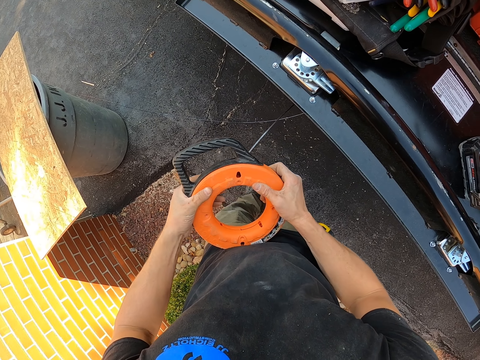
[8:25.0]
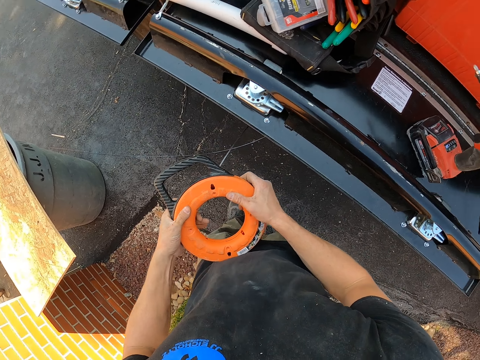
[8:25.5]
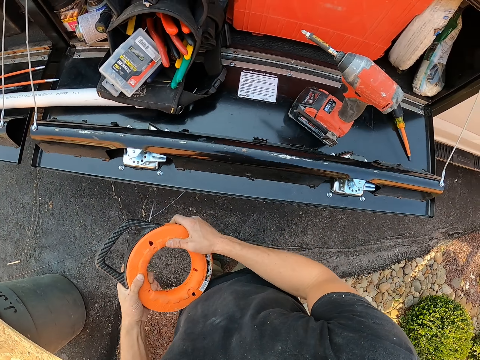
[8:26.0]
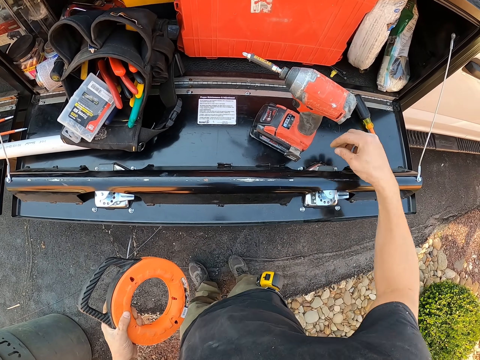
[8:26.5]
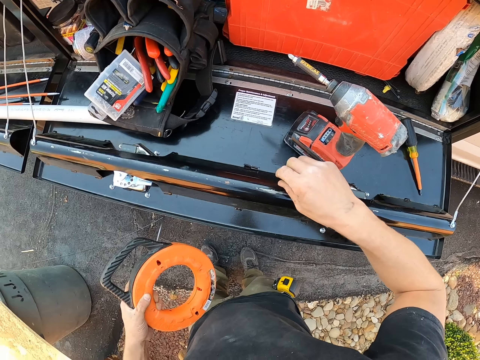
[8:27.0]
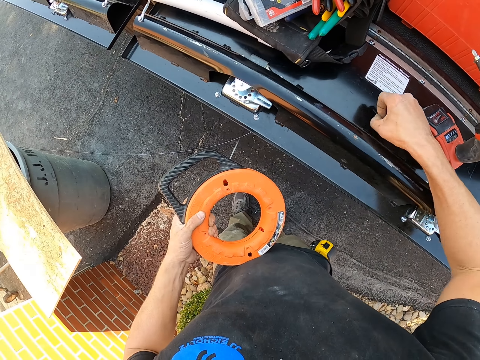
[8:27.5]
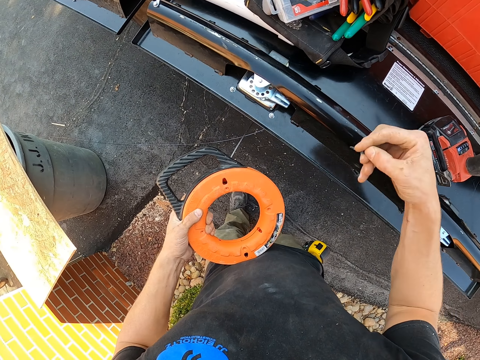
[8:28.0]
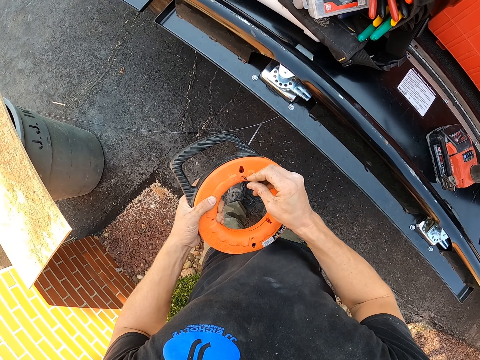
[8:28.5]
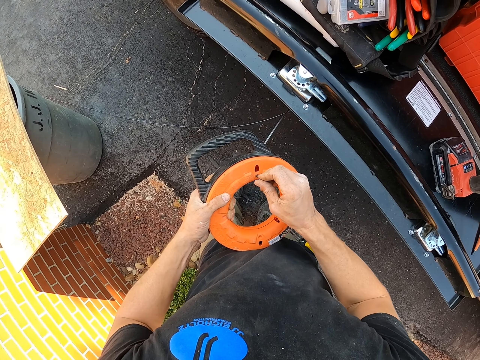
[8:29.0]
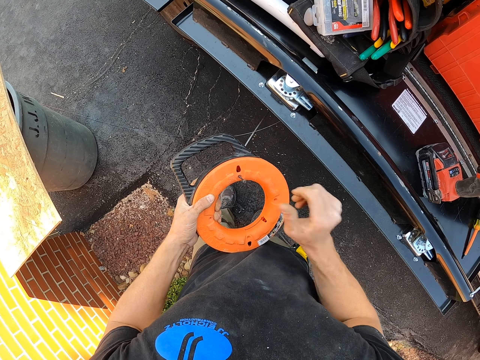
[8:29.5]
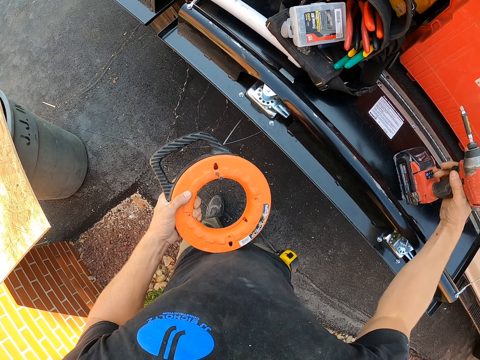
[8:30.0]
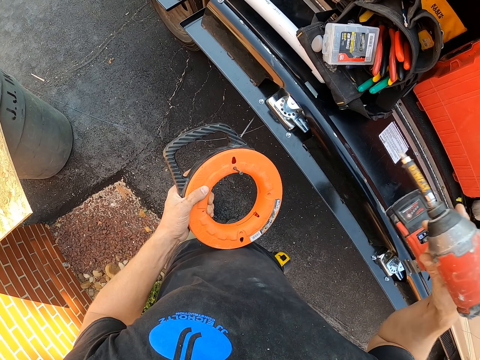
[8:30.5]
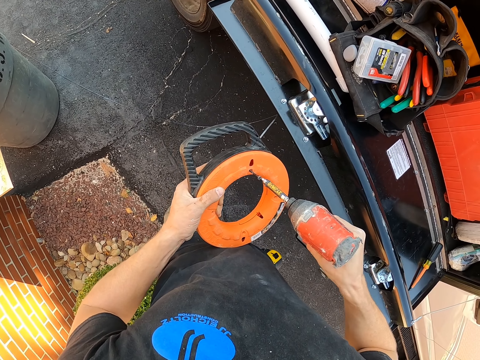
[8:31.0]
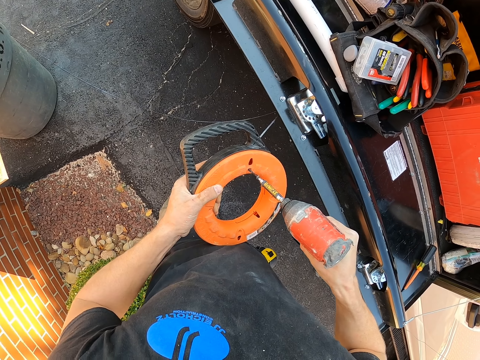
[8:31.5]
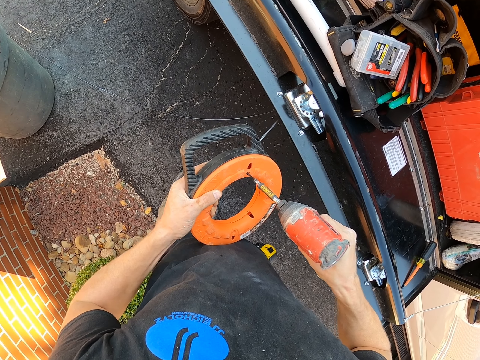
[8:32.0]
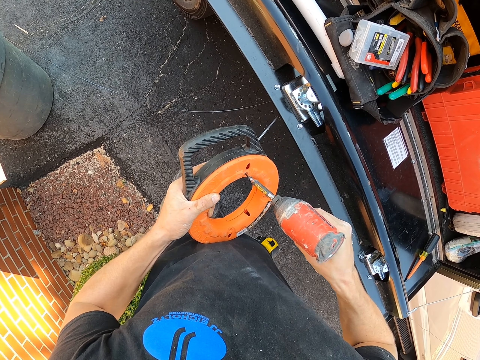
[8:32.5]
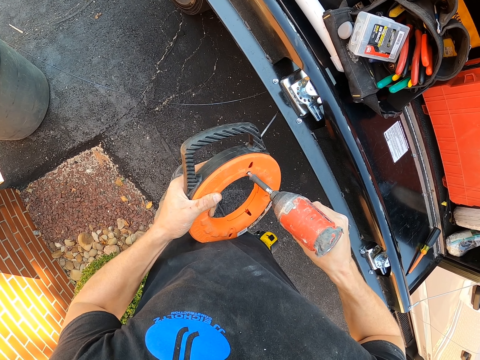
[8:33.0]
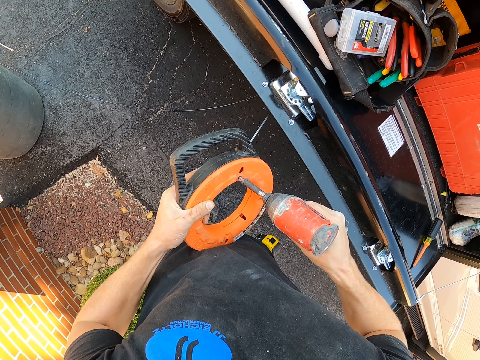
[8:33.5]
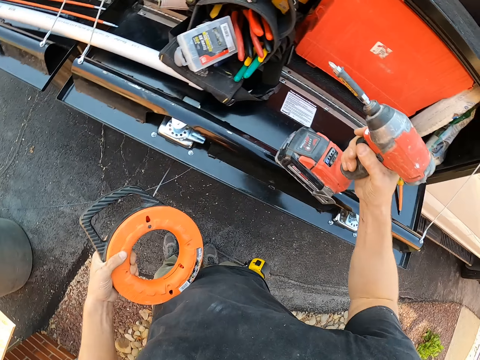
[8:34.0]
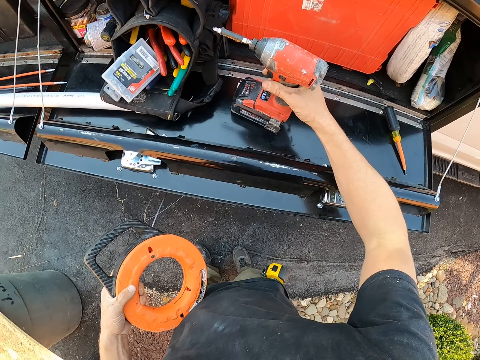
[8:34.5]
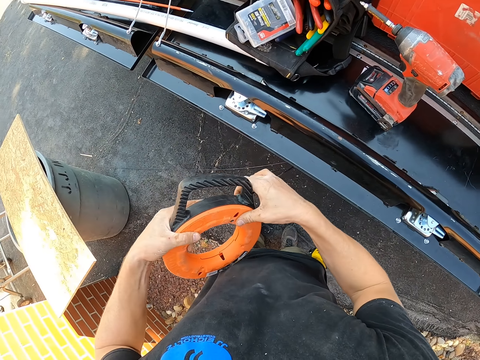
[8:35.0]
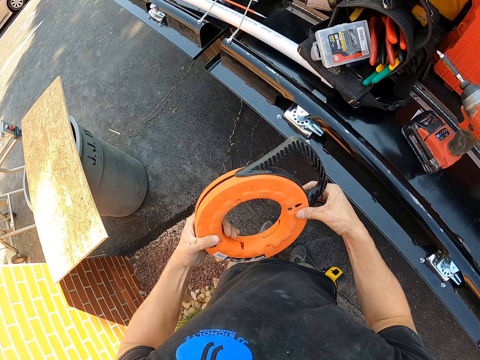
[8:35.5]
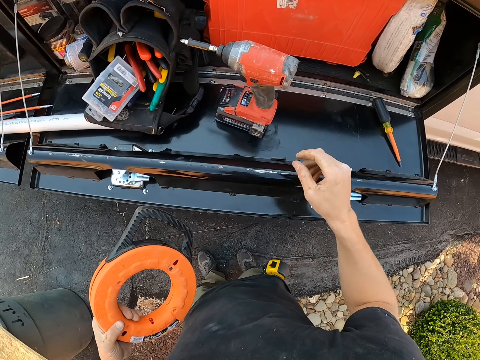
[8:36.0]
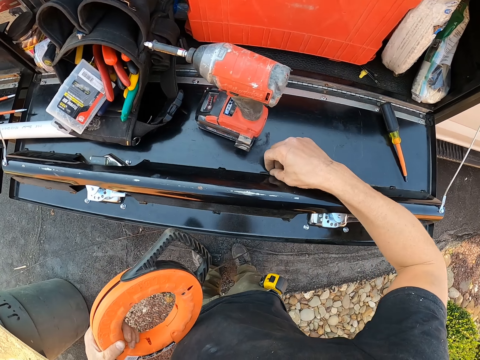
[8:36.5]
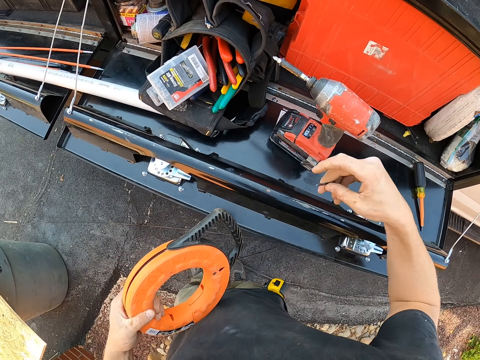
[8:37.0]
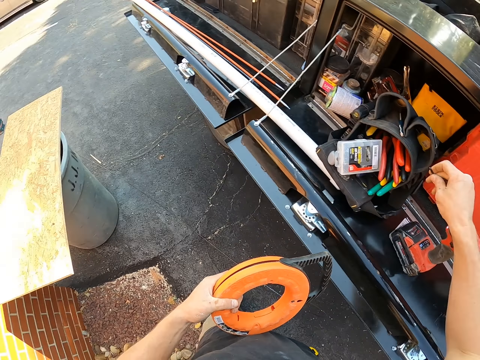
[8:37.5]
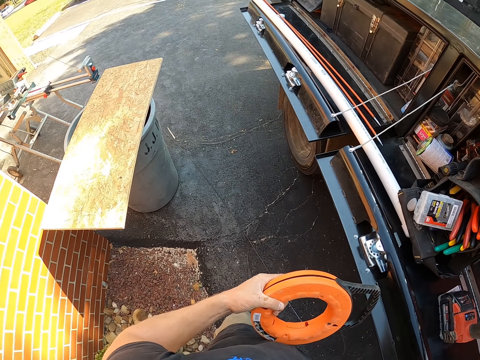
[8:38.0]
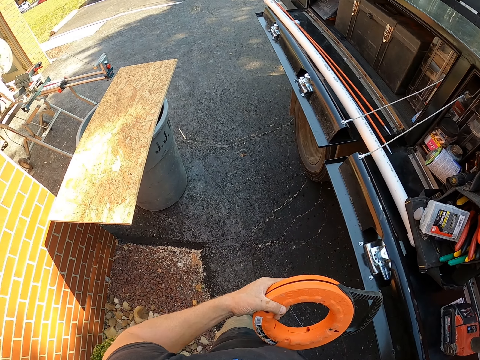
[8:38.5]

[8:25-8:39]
The camera wearer picks a bolt from the stand. They place the bolt on the trimmer line. They pick a drill from the stand. They drill the bolt in the trimmer line. They place the drill on the stand. They adjust the trimmer line. They pick a bolt from the stand. They fix in the screw.

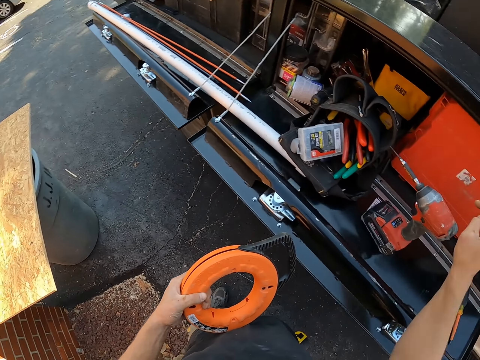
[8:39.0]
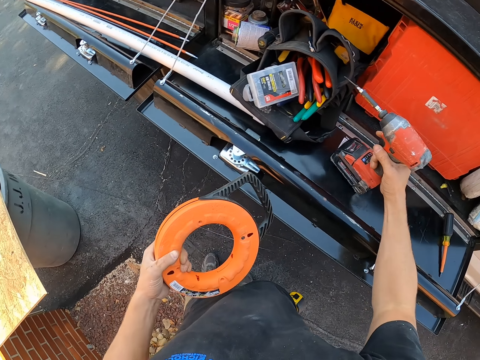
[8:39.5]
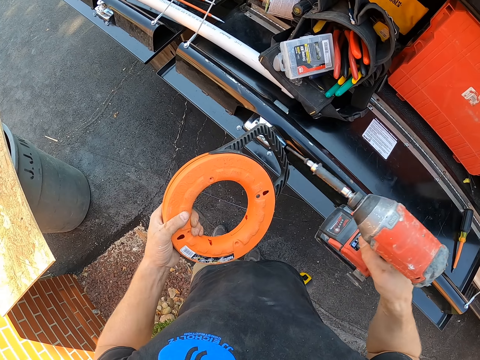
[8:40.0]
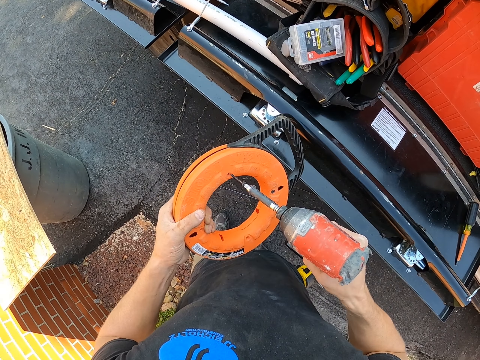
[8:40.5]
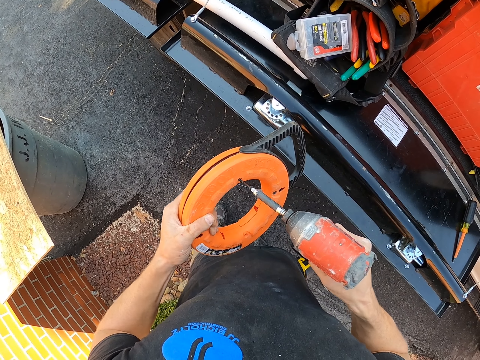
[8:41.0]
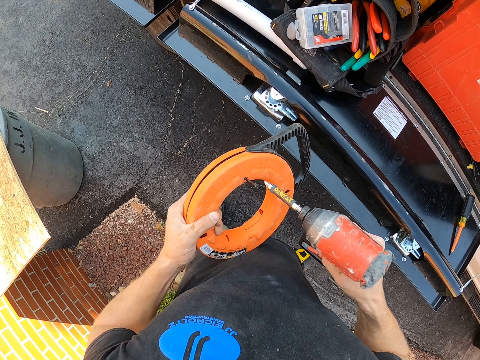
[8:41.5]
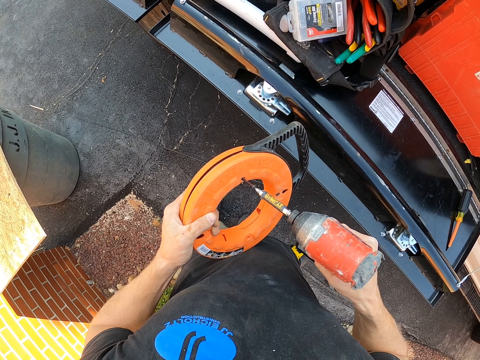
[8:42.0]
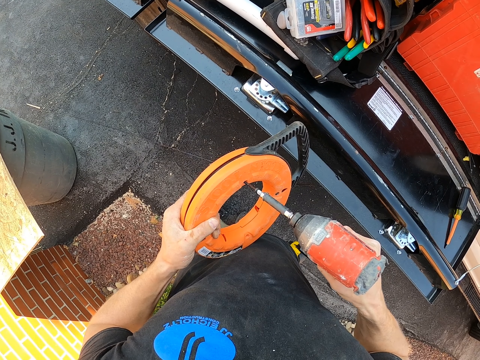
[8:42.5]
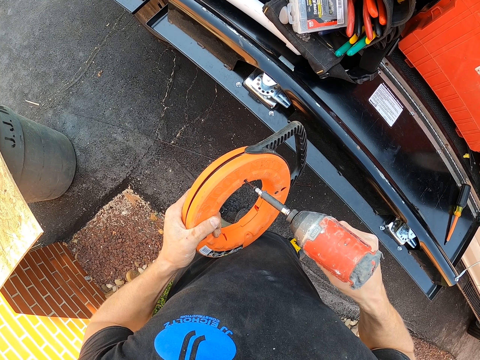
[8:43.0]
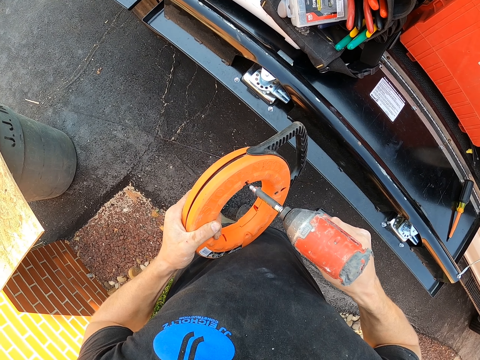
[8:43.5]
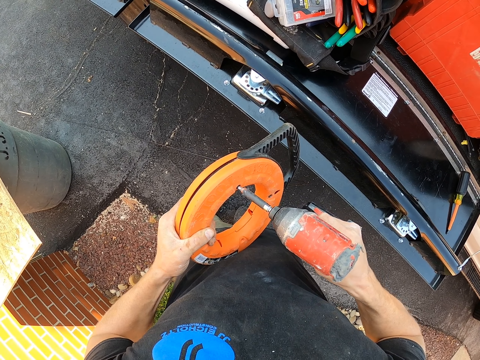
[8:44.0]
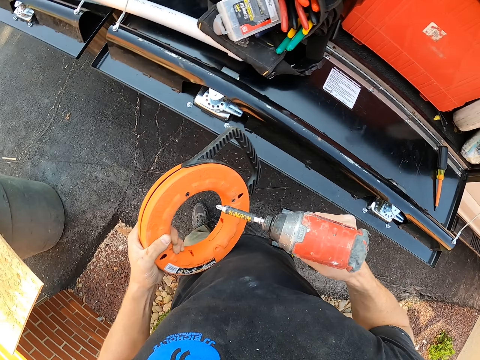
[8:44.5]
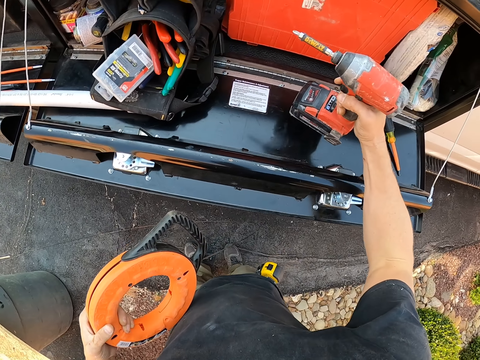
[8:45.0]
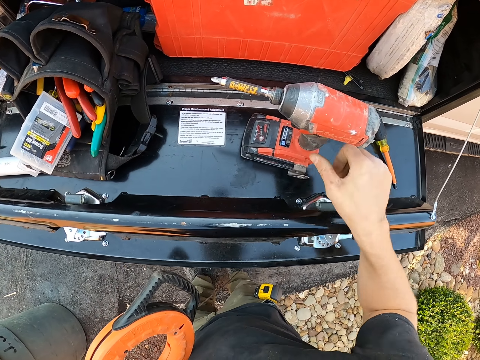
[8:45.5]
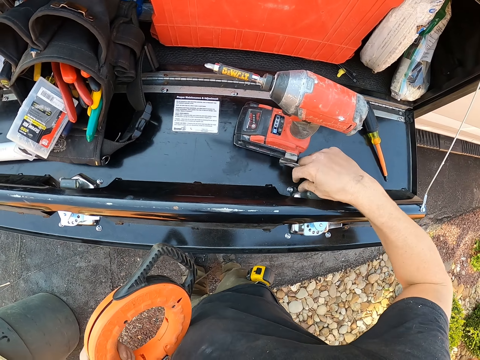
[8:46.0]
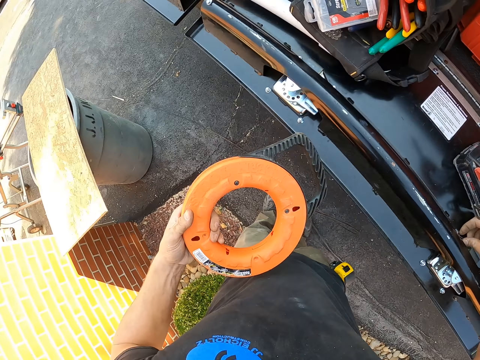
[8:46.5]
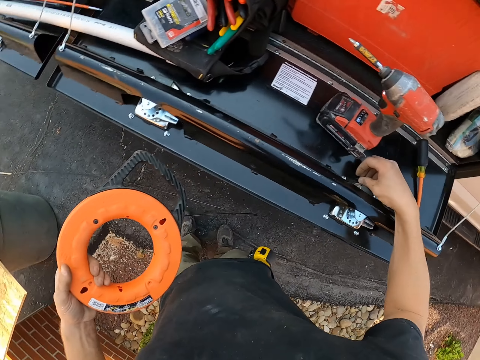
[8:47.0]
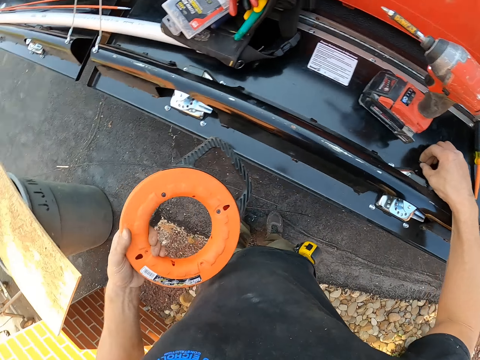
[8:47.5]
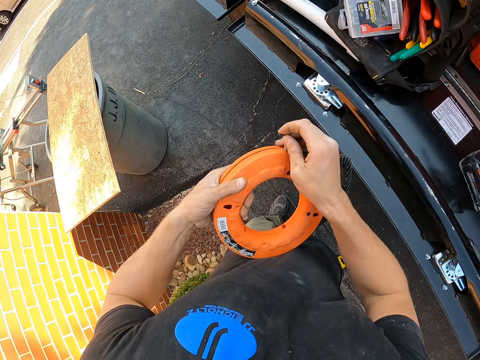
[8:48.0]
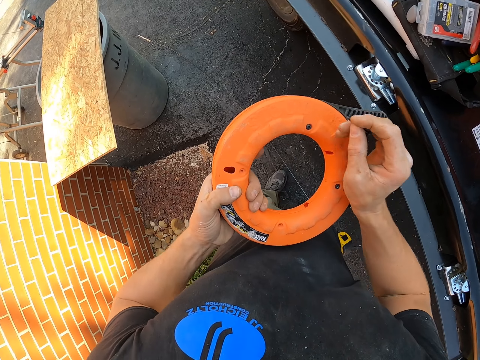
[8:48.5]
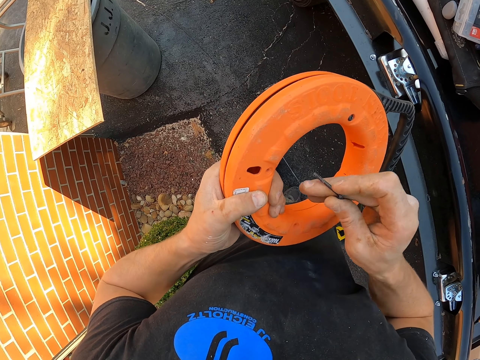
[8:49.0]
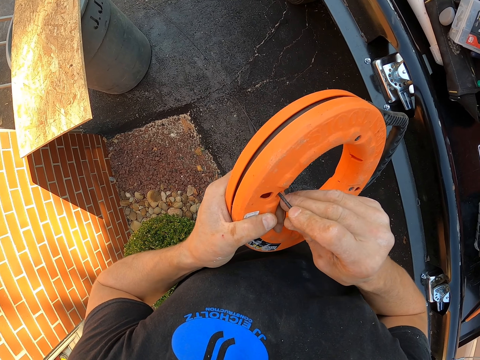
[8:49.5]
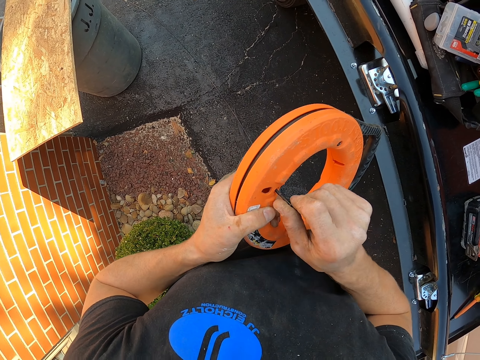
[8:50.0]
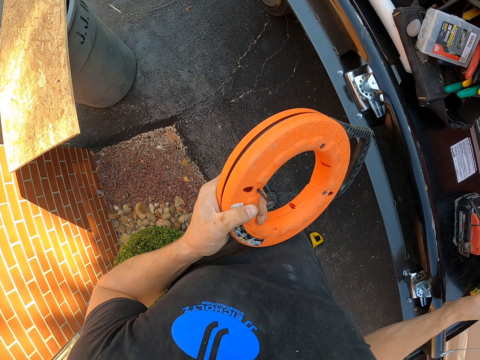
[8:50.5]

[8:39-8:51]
The camera wearer picks a drill from the stand. They drill a bolt in the trimmer line with the drill. They place the drill on the stand. They pick a bolt from the stand. They place the bolt on the trimmer line.
